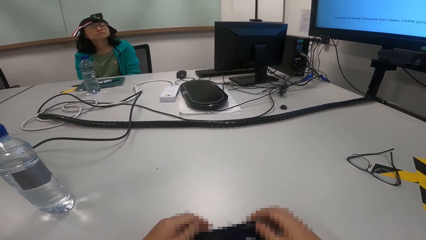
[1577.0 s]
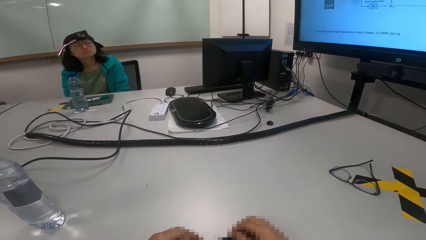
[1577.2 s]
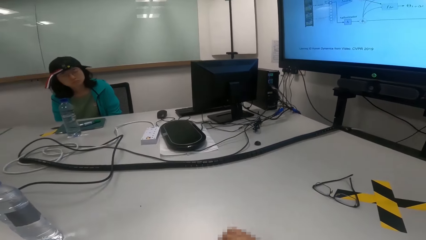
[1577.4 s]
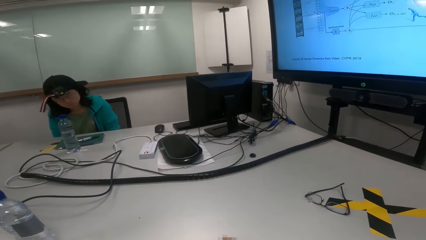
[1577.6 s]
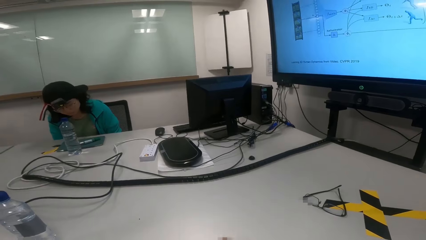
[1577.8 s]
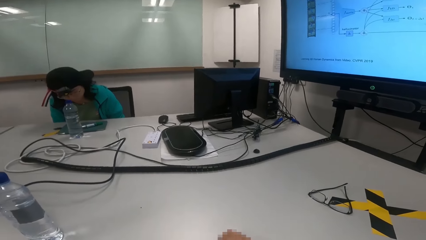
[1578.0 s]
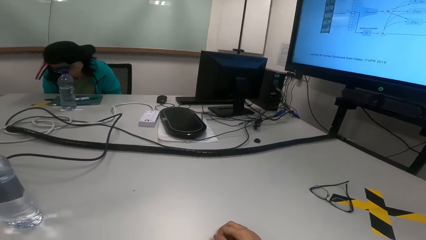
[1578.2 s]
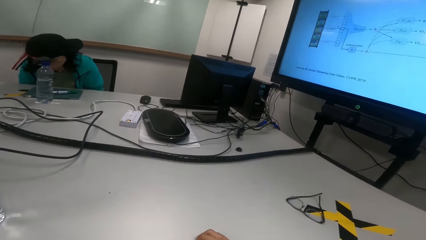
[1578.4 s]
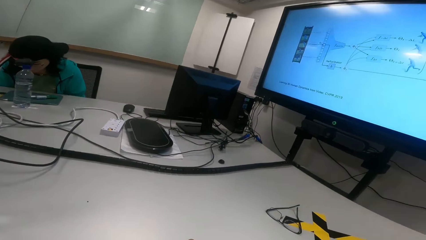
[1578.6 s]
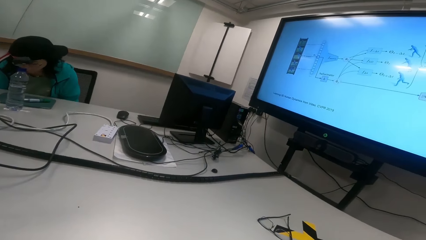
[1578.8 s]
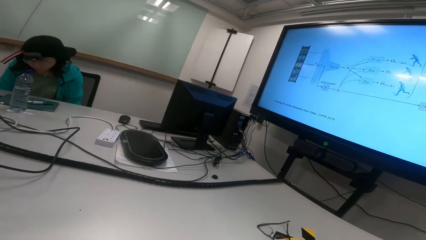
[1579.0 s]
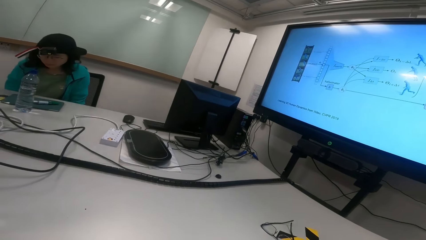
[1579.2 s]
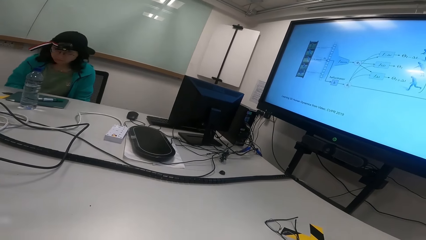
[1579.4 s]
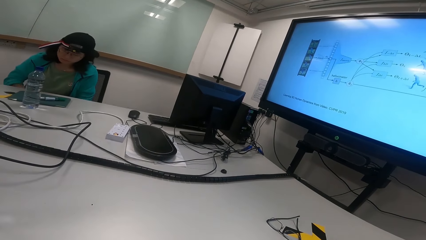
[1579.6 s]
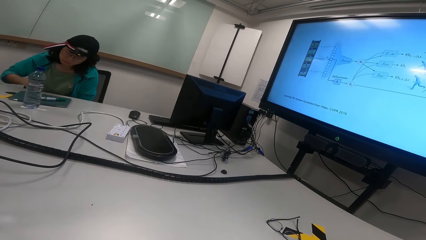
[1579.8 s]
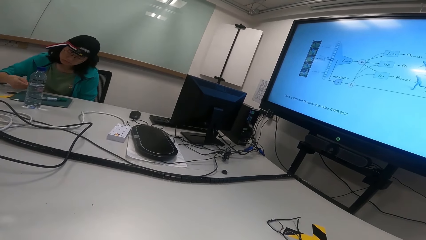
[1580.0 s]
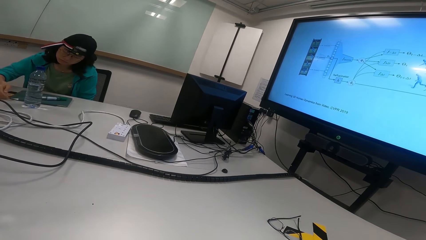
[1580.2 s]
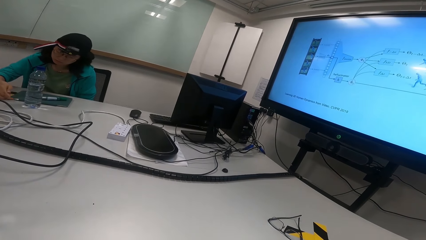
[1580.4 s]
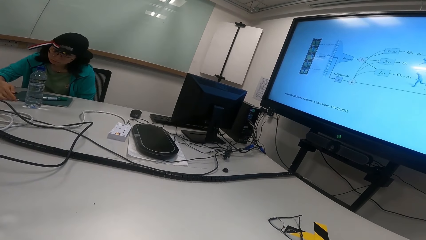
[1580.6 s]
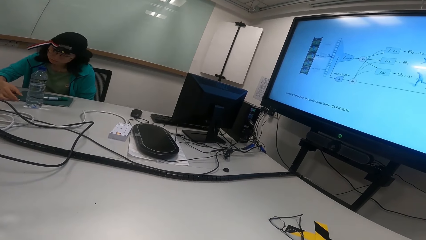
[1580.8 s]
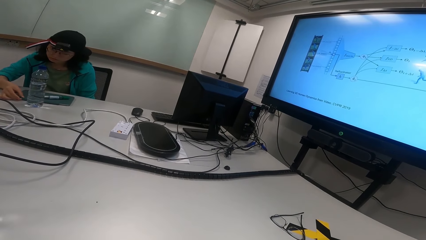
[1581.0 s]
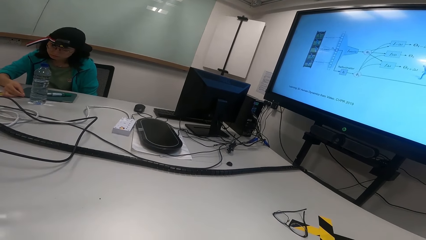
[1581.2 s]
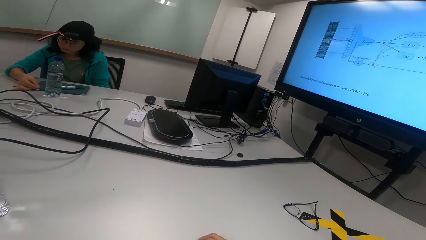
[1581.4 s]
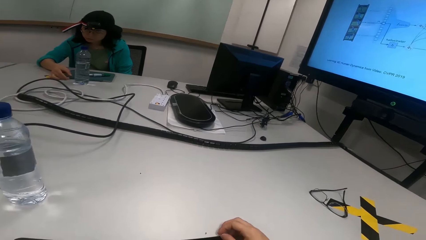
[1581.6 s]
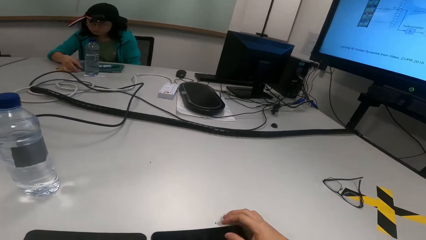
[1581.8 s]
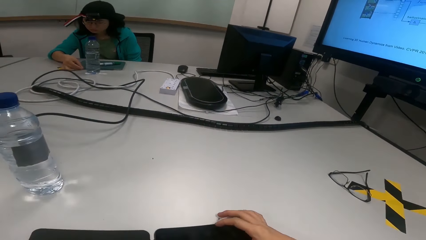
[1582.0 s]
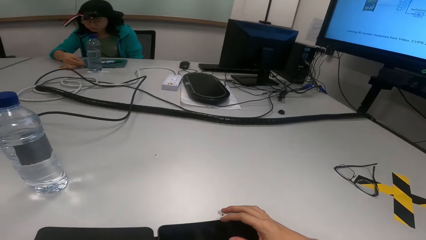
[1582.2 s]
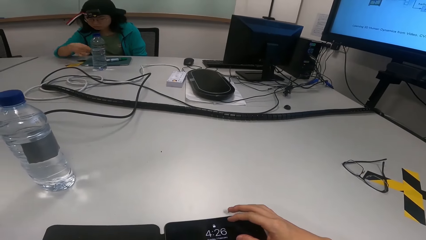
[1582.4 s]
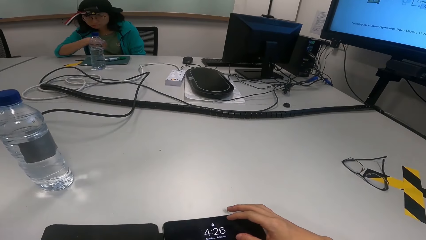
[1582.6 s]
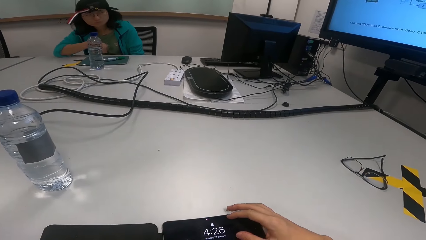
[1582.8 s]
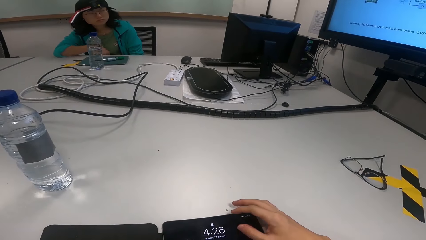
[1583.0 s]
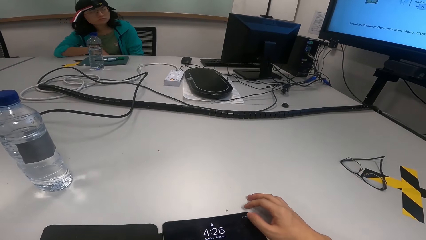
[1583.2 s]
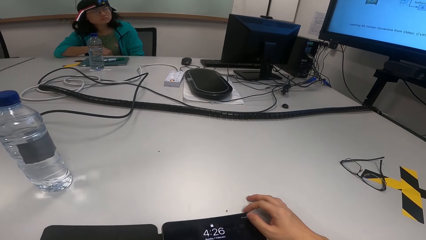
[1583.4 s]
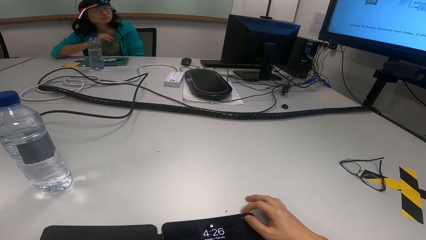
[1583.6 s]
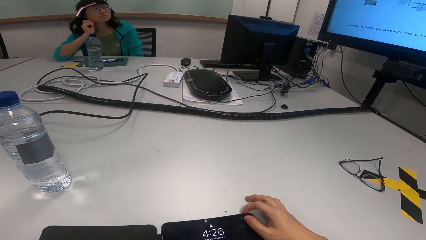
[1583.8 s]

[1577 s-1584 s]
The camera wearer looks at the TV.

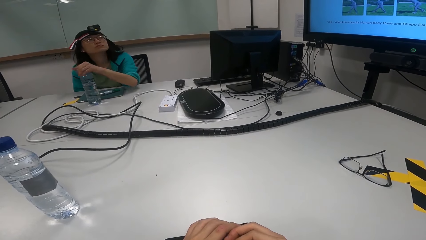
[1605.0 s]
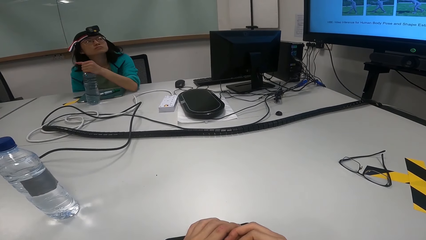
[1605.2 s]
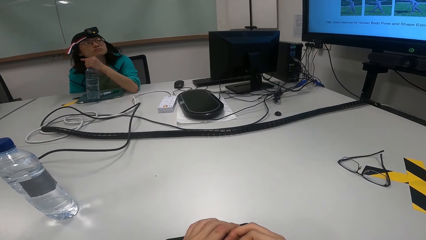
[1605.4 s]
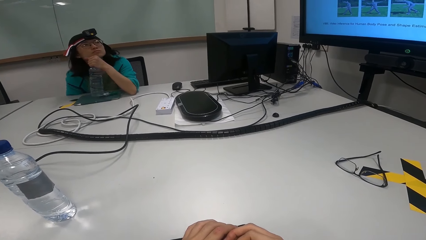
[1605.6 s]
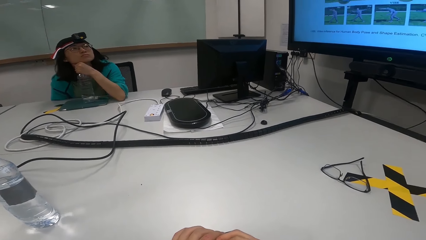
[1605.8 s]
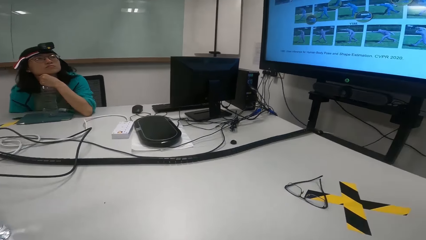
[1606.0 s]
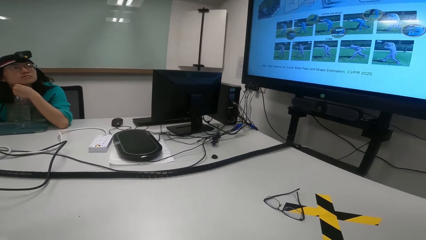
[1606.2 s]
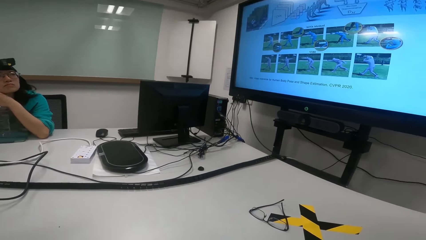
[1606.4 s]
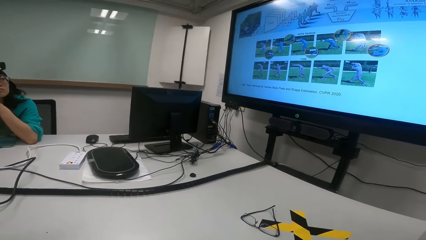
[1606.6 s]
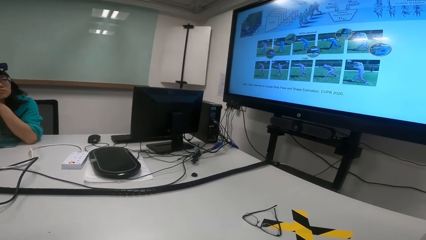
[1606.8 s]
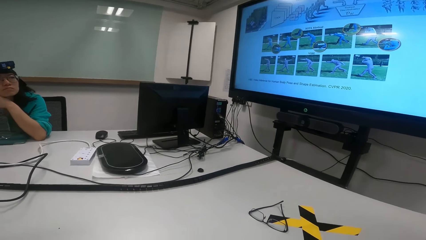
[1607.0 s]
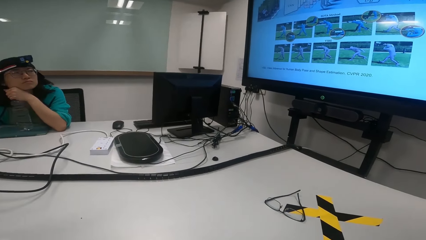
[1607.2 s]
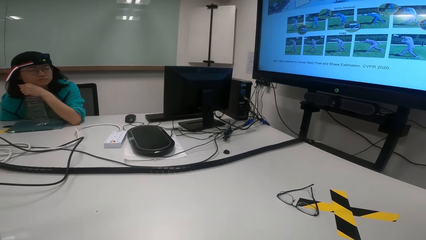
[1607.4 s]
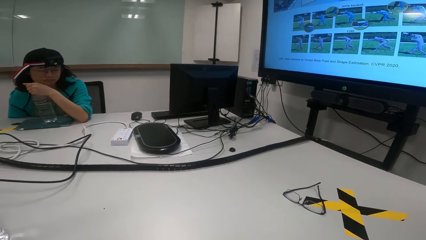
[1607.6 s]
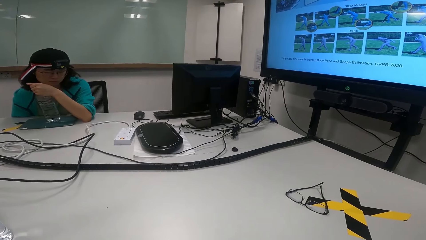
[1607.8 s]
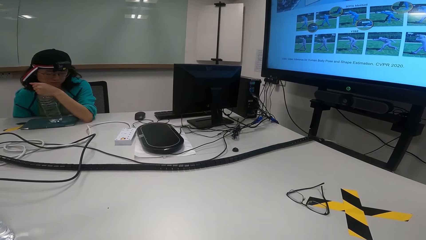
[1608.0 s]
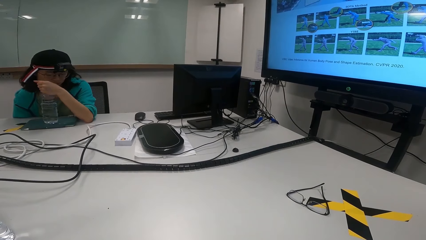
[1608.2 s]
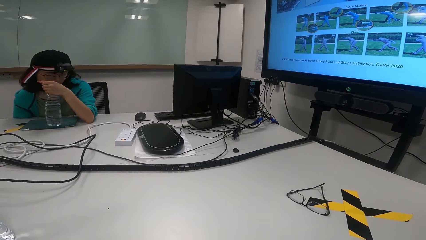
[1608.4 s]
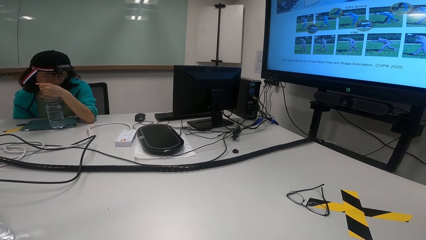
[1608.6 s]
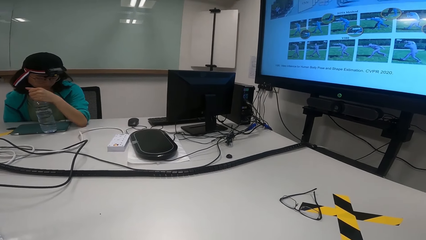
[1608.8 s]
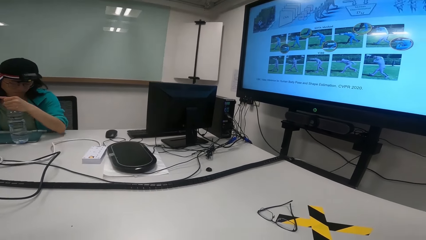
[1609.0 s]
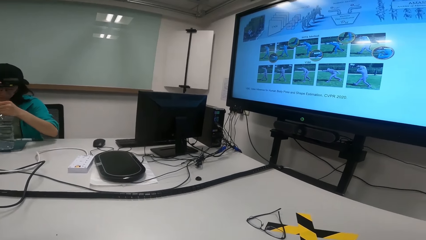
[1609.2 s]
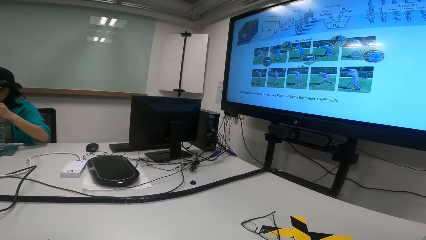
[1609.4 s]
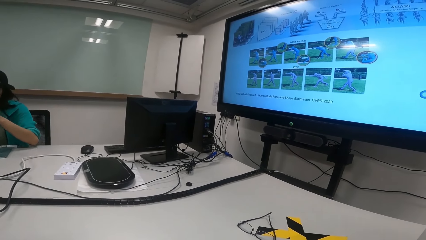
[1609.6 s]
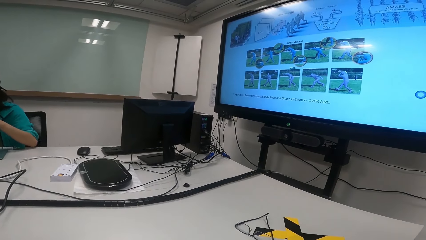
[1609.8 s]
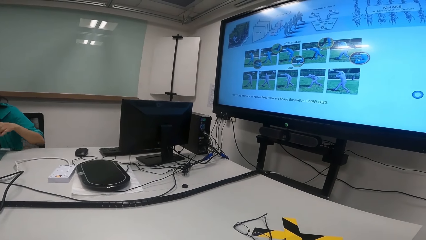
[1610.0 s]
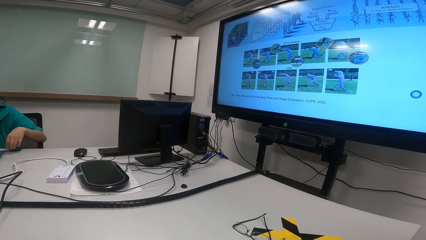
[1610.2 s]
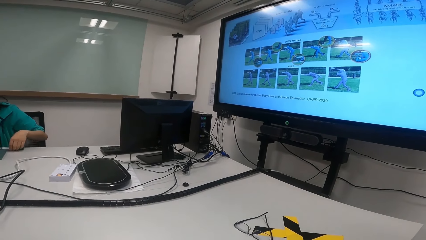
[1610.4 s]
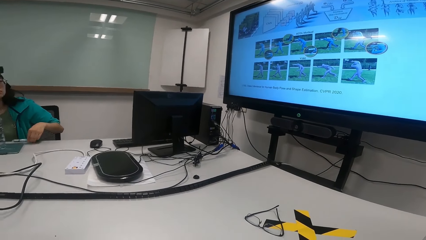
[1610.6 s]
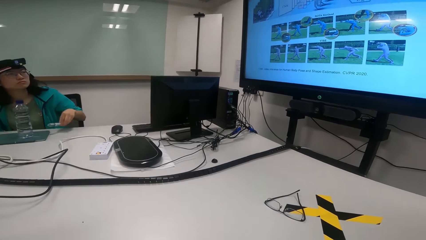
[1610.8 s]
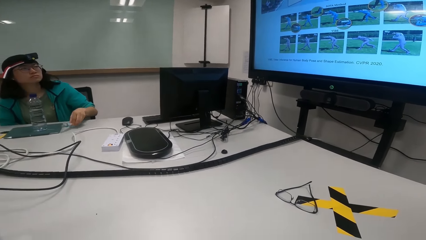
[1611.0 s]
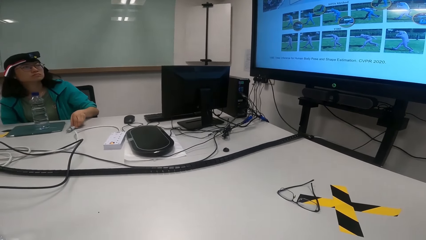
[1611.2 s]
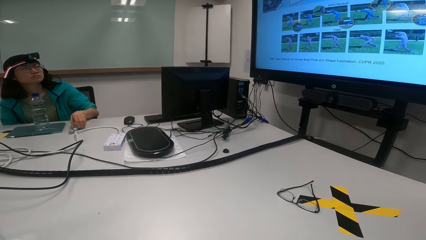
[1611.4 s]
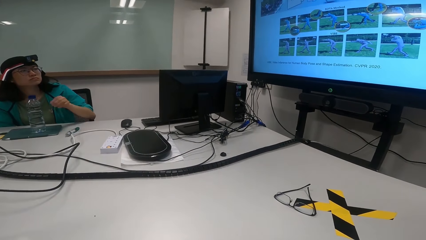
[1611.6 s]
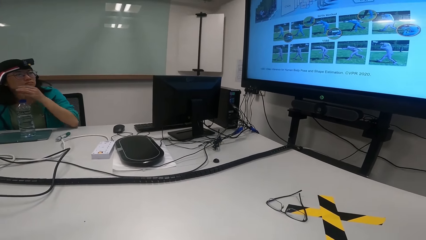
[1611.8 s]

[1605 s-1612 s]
The camera wearer looks at the TV.

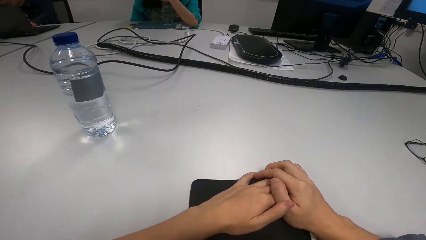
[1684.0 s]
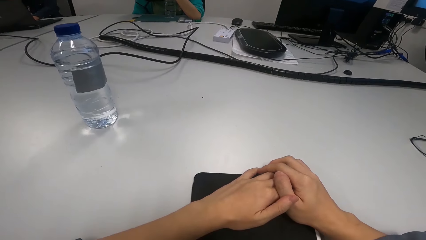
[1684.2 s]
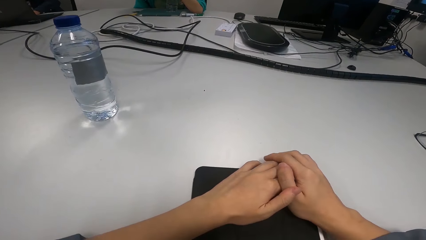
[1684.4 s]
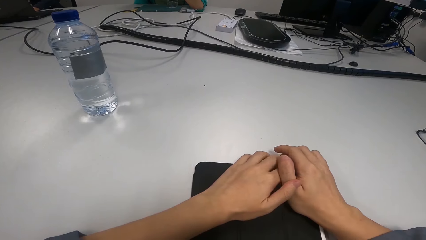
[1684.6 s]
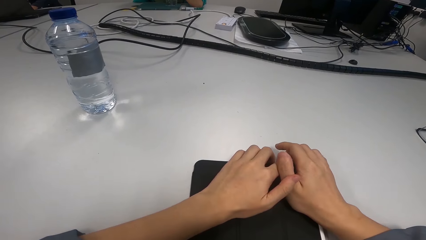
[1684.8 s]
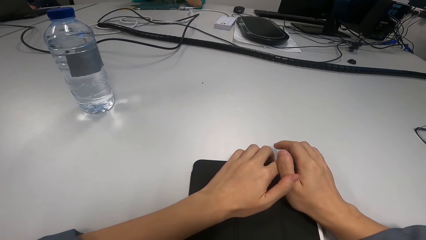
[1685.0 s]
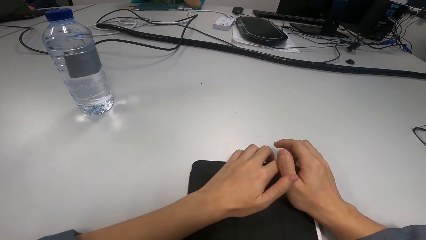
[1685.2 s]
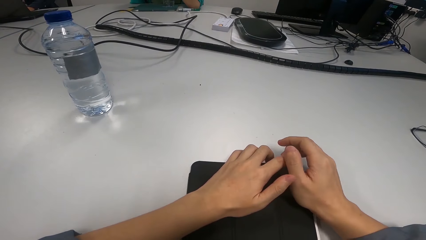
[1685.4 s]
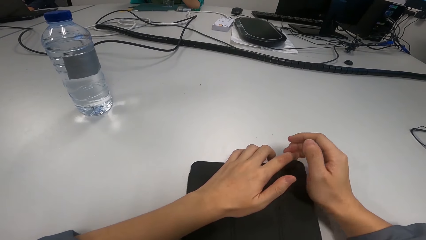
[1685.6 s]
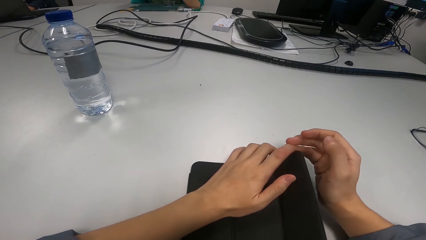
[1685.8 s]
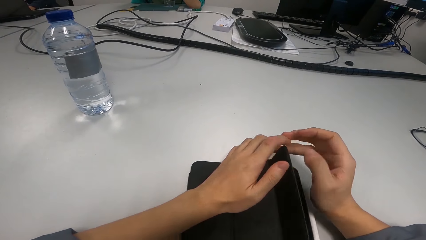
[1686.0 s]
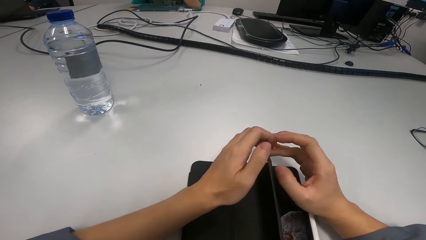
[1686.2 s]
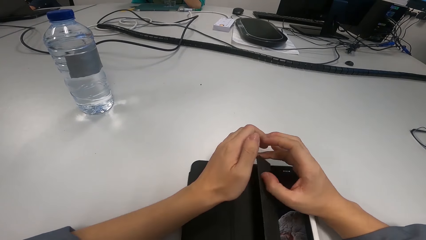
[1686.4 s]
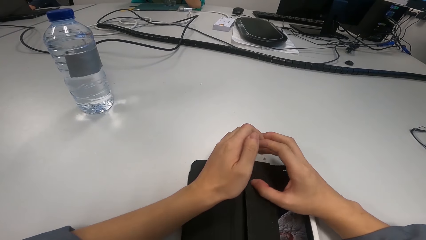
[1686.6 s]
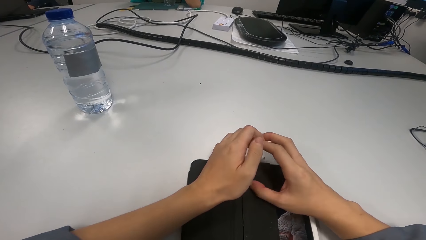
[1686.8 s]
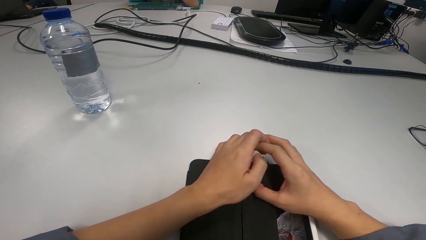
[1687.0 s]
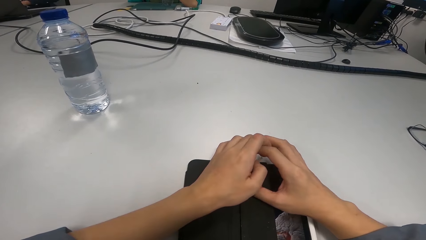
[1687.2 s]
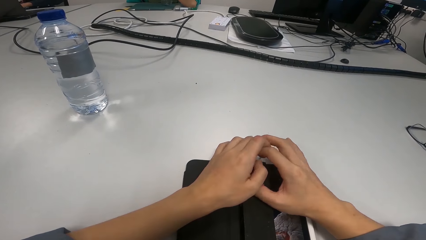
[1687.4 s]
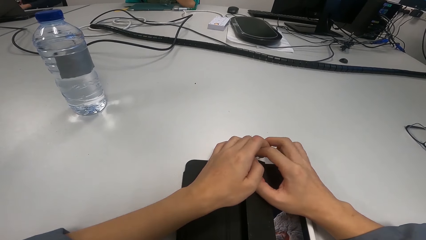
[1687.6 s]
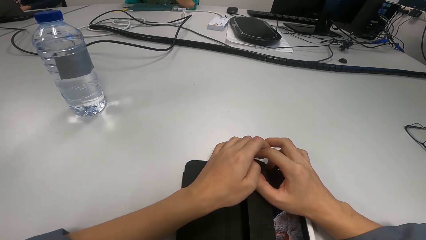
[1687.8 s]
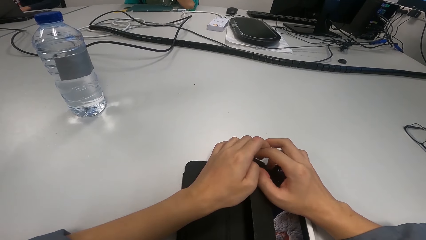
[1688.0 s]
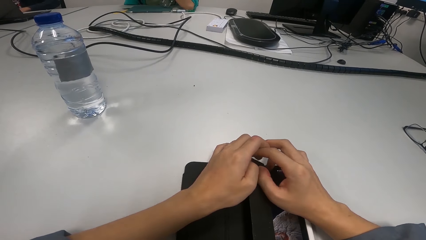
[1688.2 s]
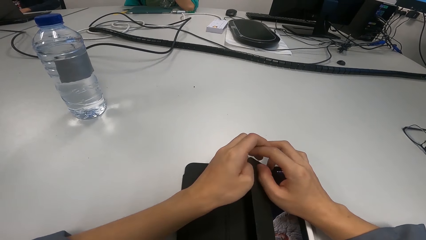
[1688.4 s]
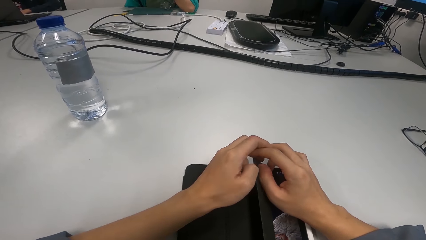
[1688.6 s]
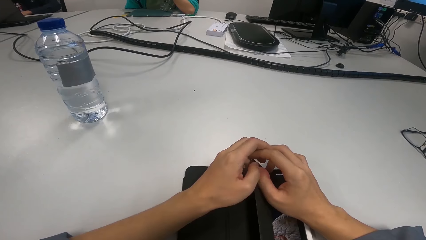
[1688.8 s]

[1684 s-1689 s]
The camera wearer opens the tablet cover.
